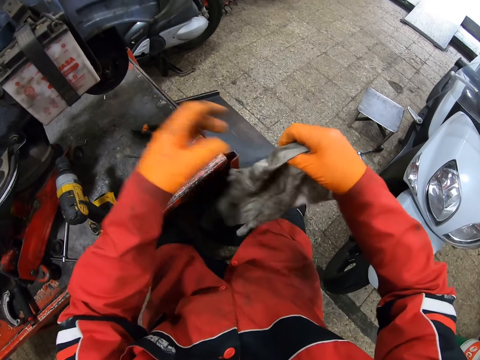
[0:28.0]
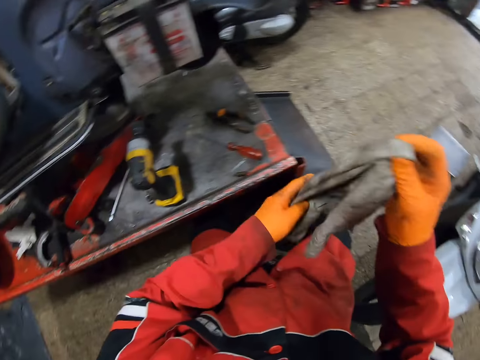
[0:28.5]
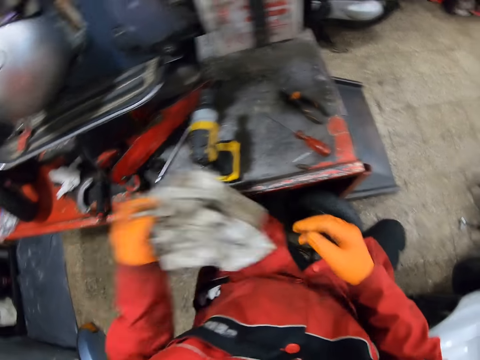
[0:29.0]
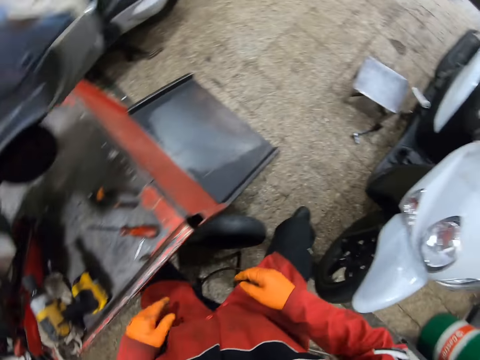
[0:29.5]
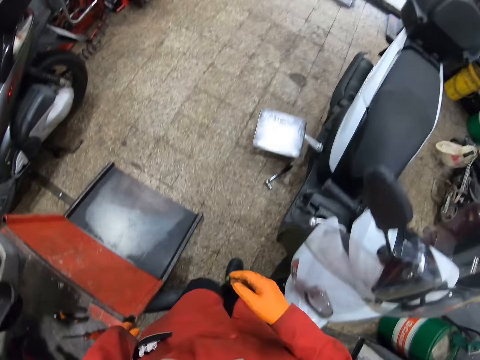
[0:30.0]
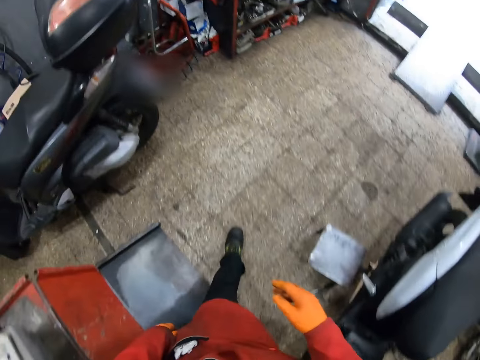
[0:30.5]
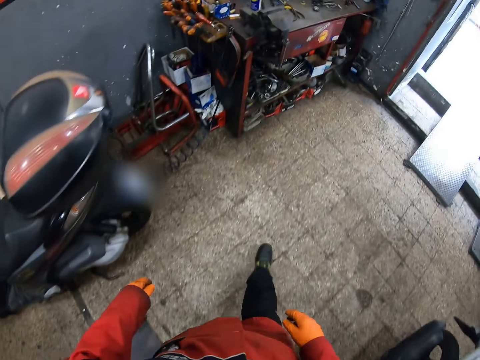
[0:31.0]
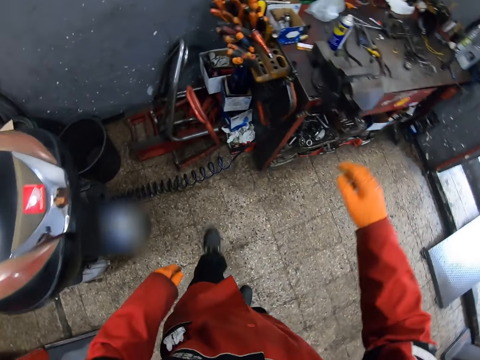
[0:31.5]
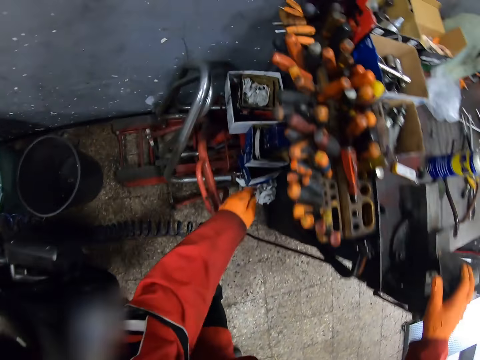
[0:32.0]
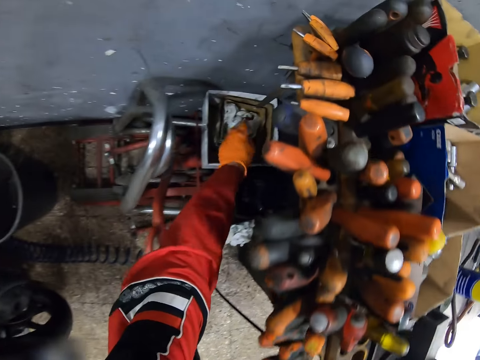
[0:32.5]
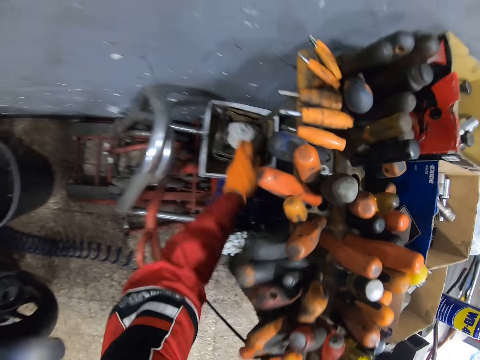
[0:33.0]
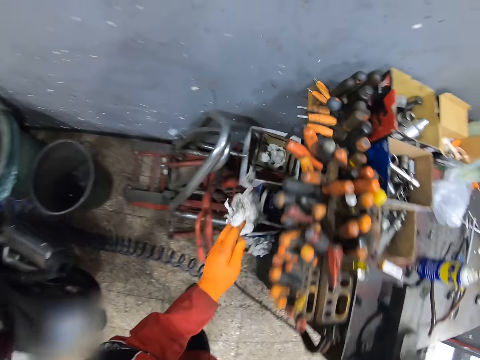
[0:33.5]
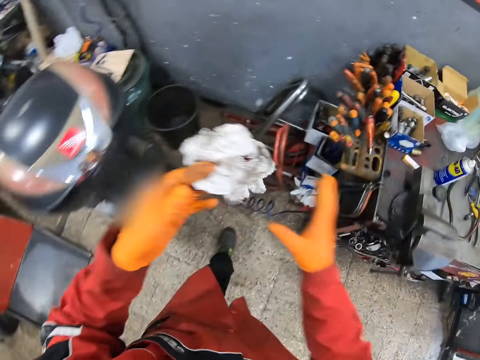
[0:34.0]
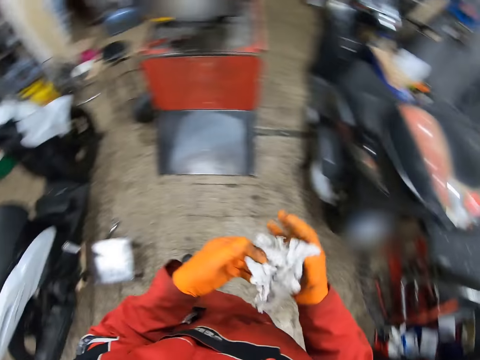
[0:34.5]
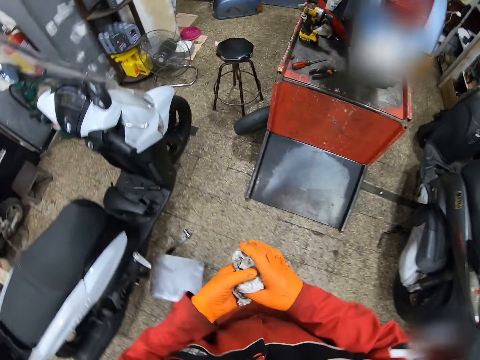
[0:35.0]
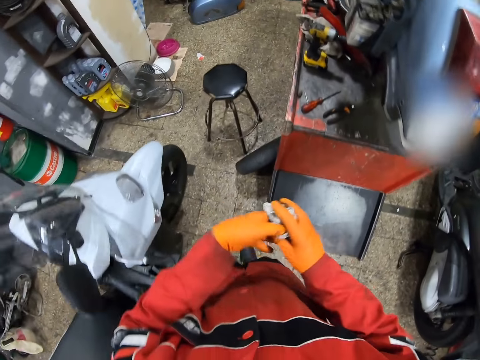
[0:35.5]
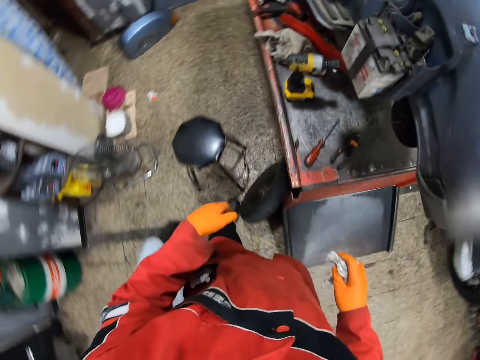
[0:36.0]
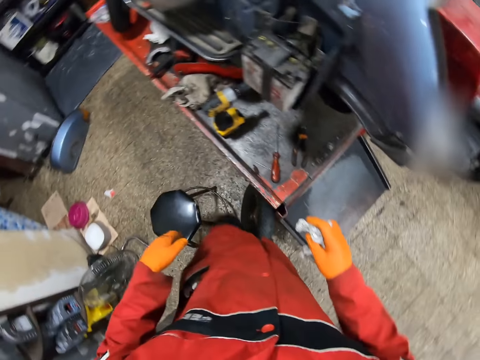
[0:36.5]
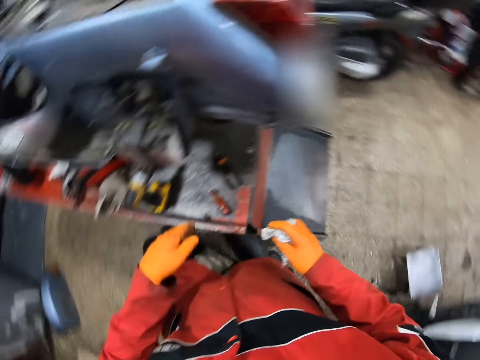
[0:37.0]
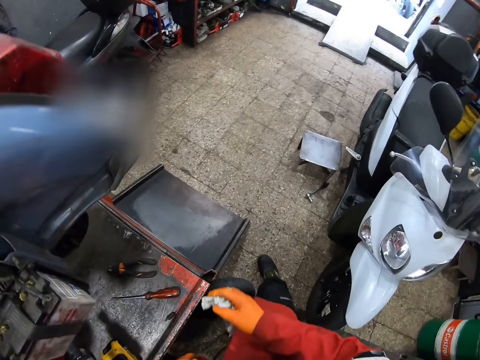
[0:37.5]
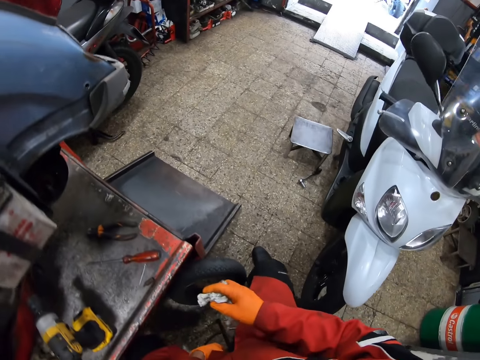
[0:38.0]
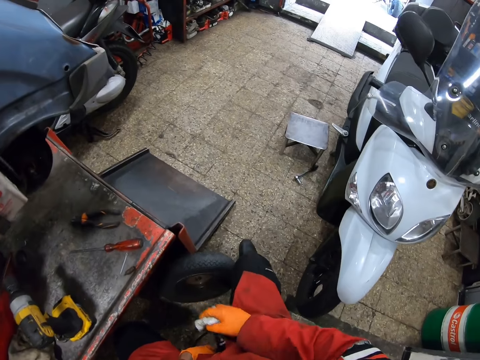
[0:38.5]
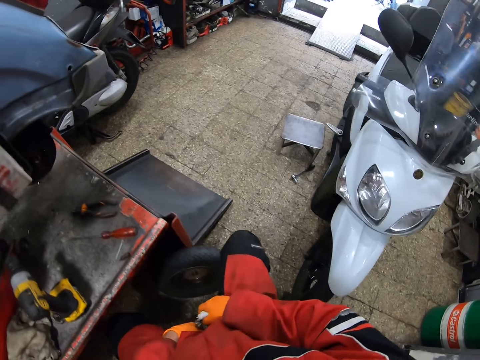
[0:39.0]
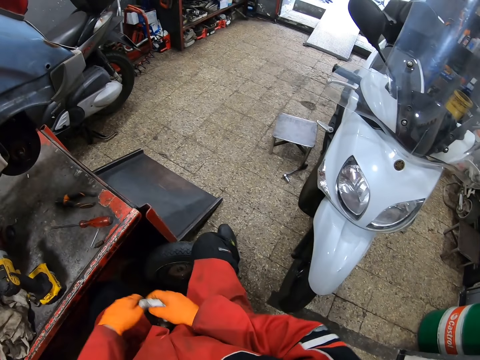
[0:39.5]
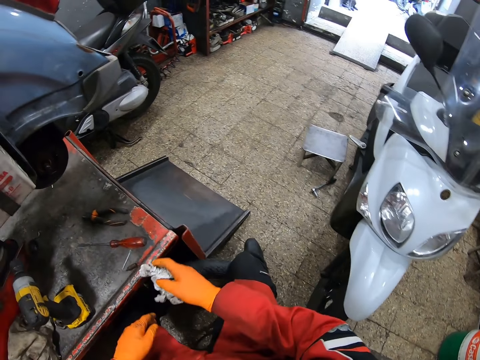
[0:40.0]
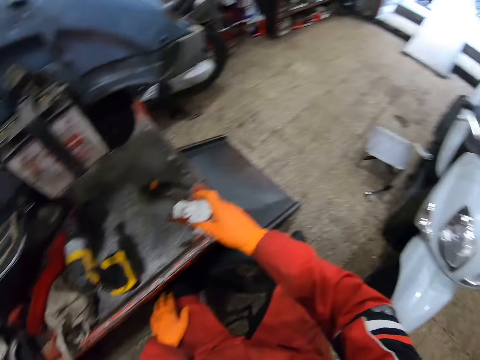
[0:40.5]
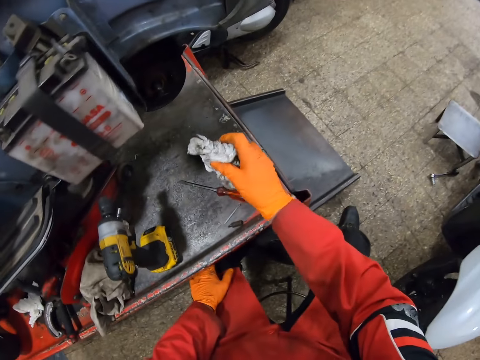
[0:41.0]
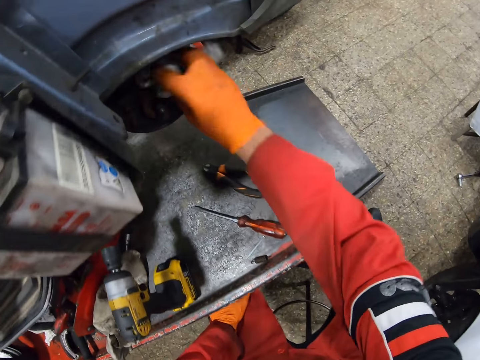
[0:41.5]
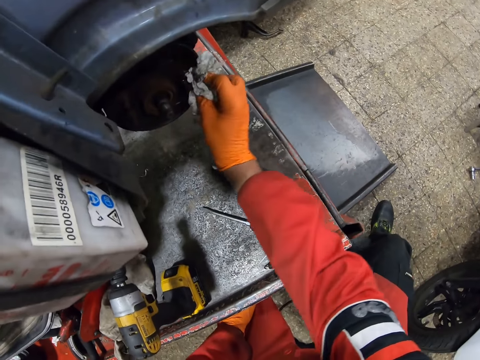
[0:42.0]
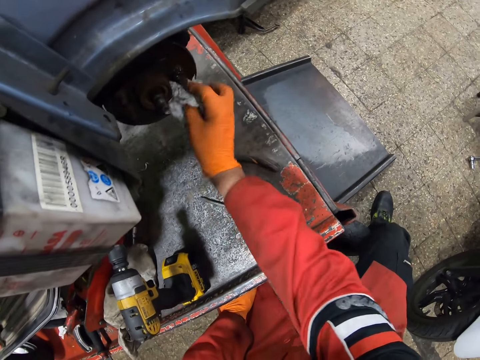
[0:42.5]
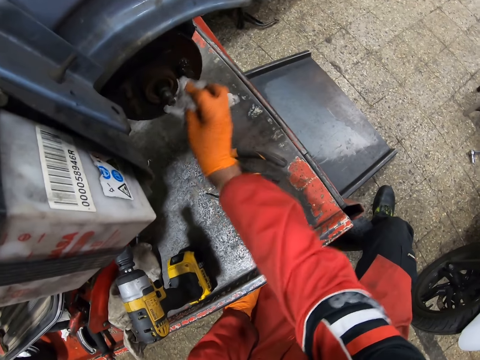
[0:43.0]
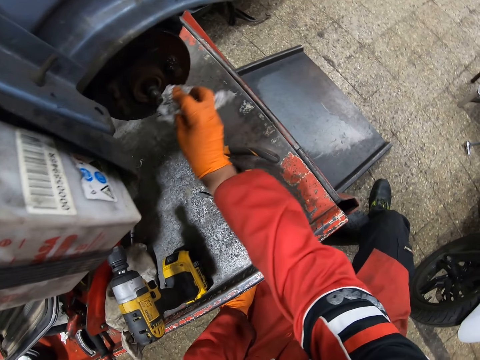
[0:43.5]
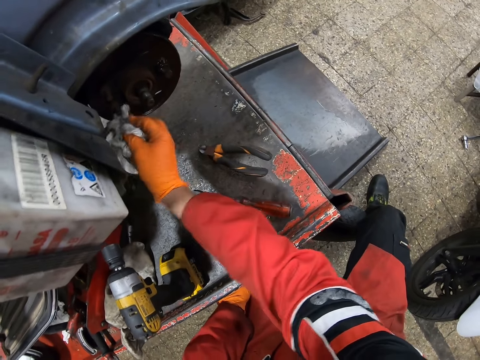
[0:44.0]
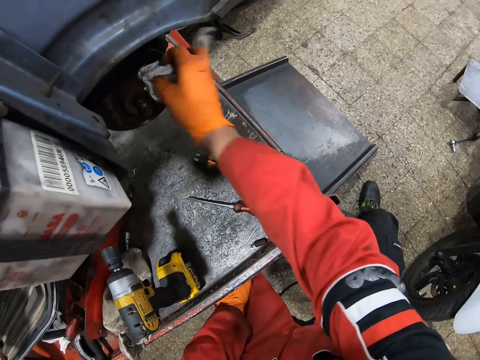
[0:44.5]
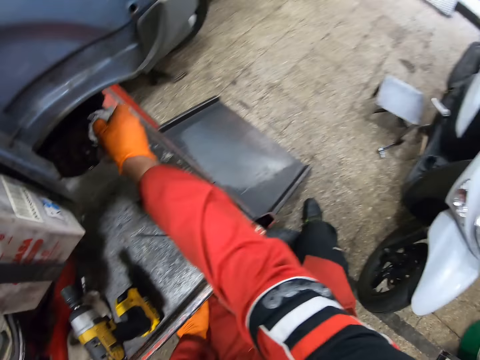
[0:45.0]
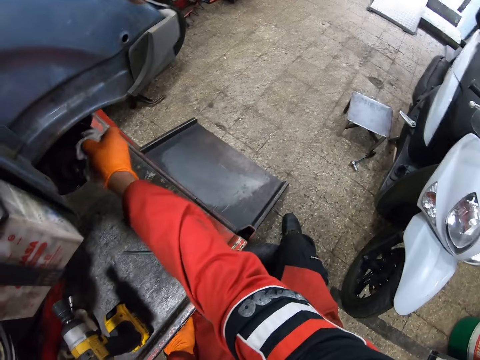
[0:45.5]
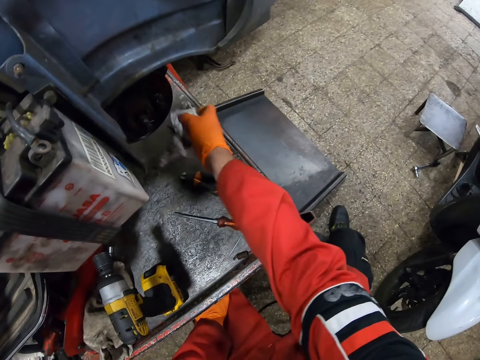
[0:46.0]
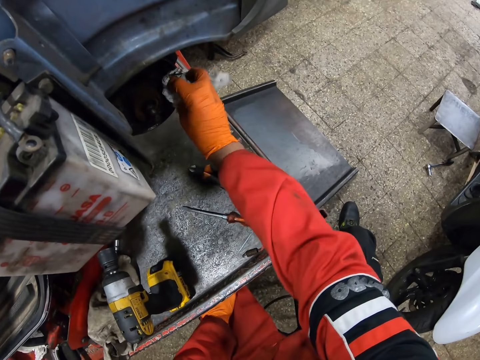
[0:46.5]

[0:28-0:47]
The camera wearer drops the rag on the lift with his left hand. He walks in the workshop. He takes a paper or hand towel from the container with his left hand. He cleans the motorcycle wheel rim with the paper in his right hand.

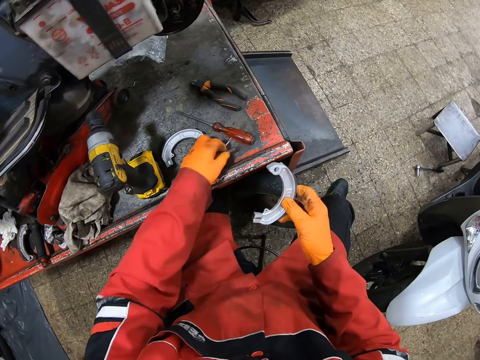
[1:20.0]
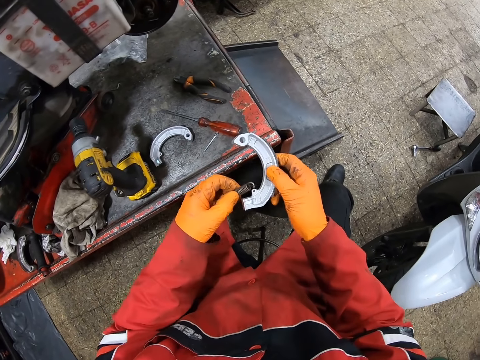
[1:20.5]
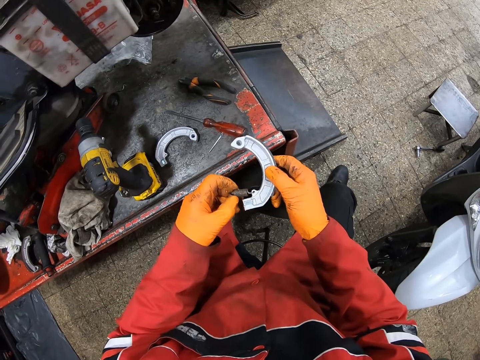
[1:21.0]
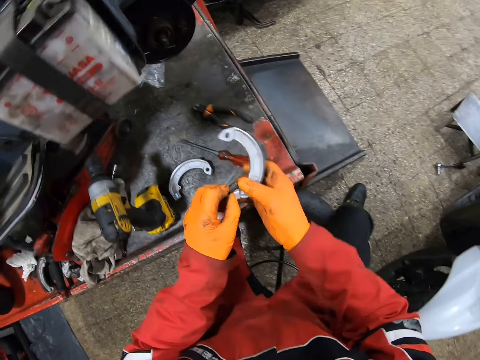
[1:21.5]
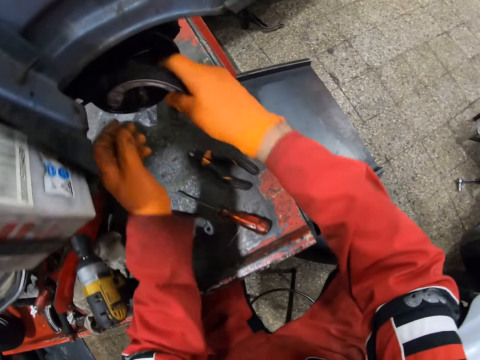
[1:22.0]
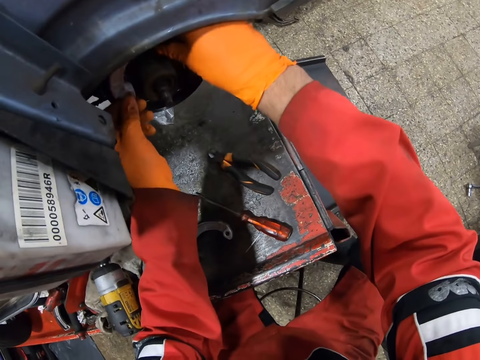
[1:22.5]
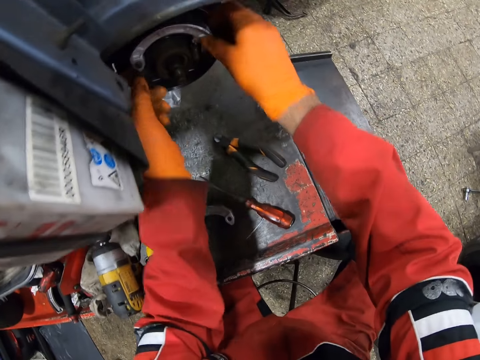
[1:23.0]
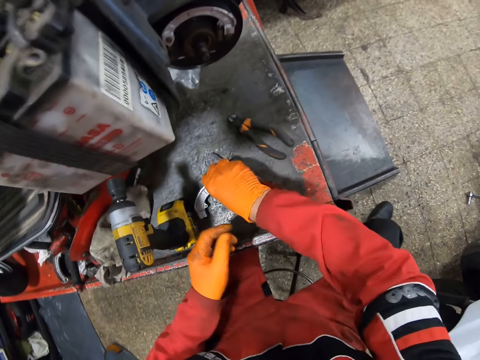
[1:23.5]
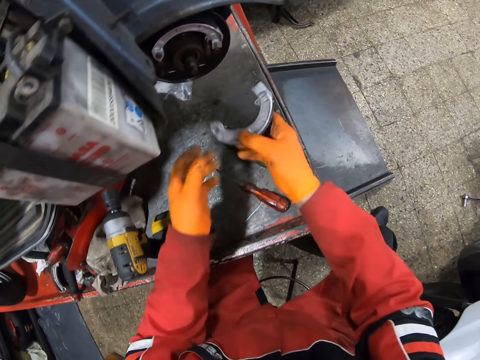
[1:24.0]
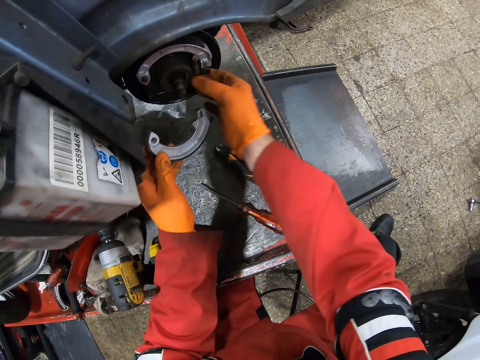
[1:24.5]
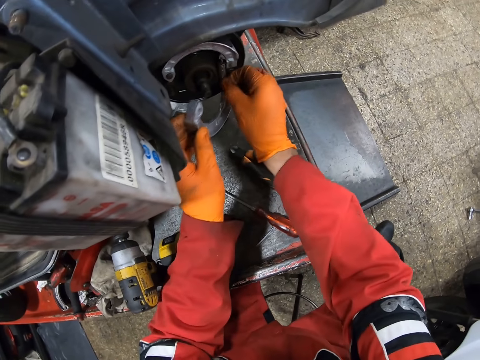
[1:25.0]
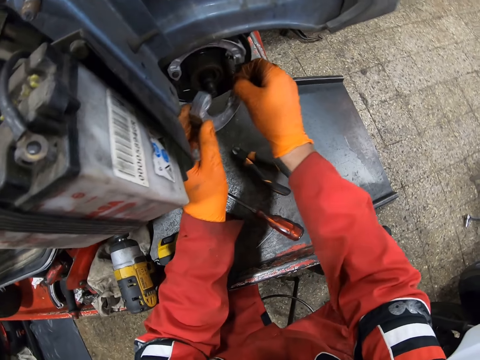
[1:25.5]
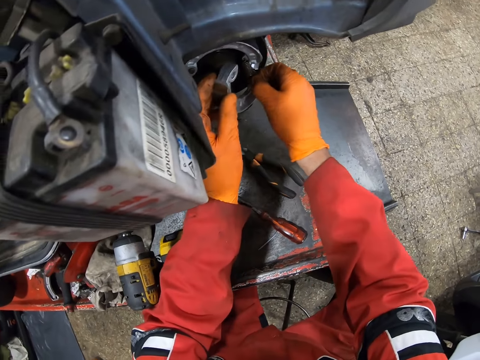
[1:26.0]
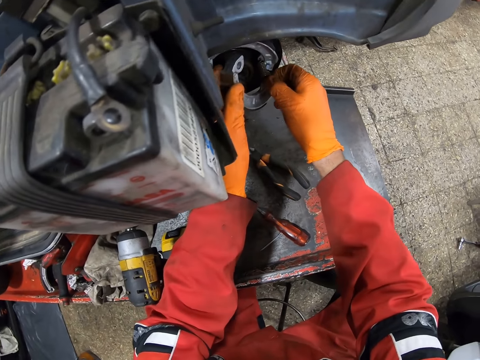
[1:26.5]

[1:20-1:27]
The camera wearer picks the spring on the lift with his left hand. He fixes the spring on the brake shoe in his right hand with his left hand. He fixes the brake shoe on the motorcycle wheel rim with both hands. He picks the other brake shoe on the lift with his right hand. He holds the other brake shoe with both hands. He fixes the spring on the brake shoe in his right hand with his left hand.
